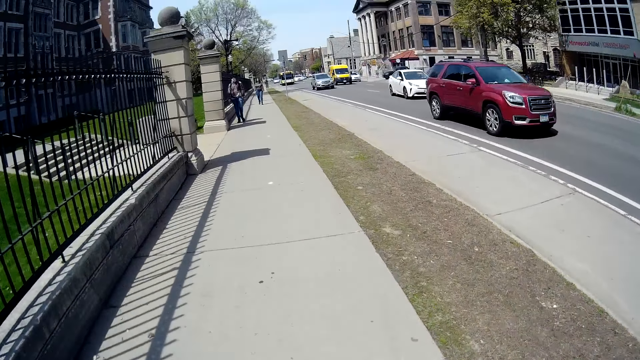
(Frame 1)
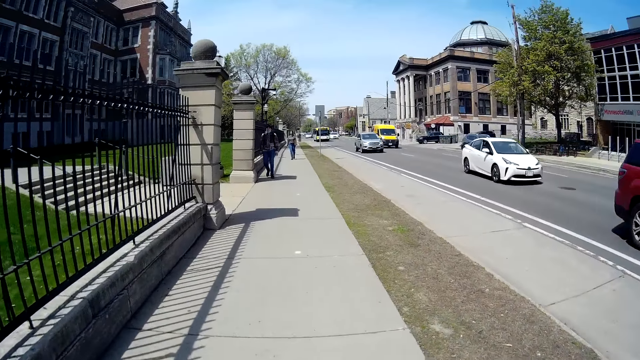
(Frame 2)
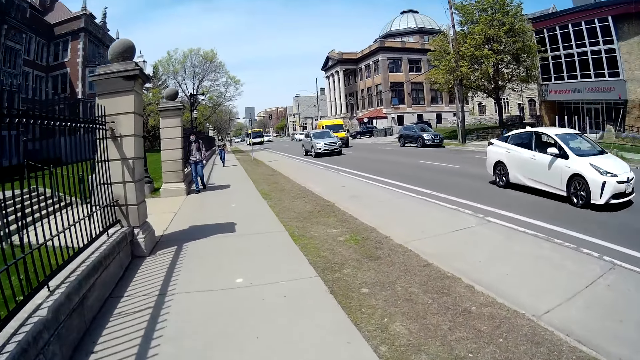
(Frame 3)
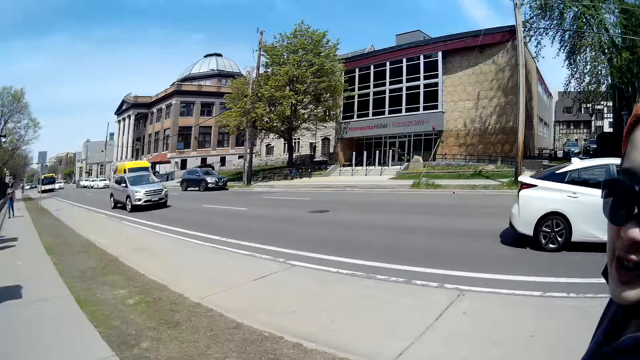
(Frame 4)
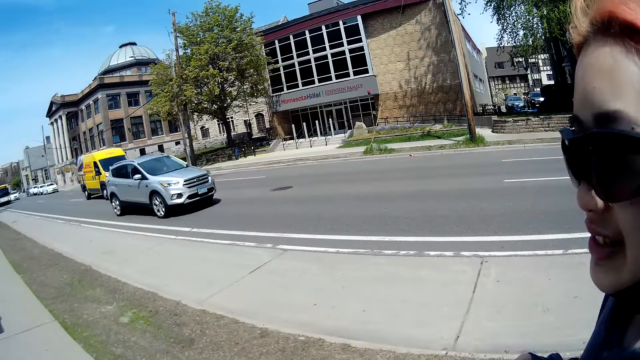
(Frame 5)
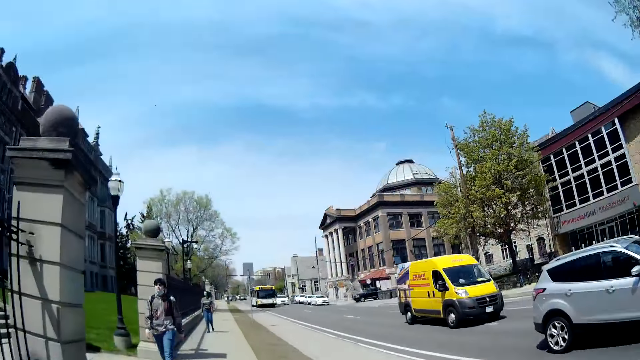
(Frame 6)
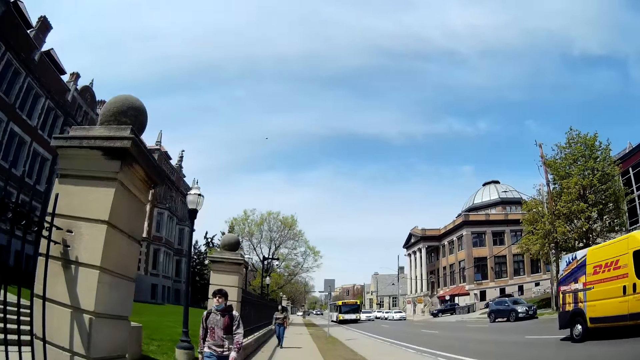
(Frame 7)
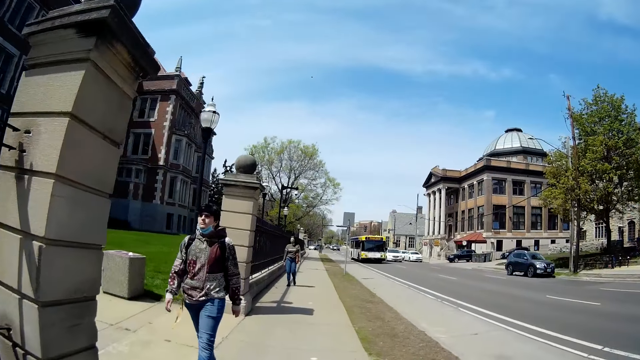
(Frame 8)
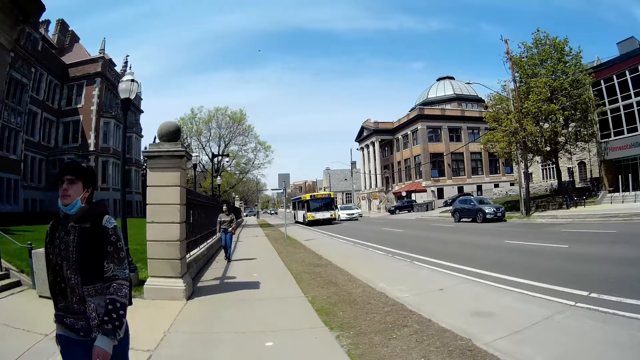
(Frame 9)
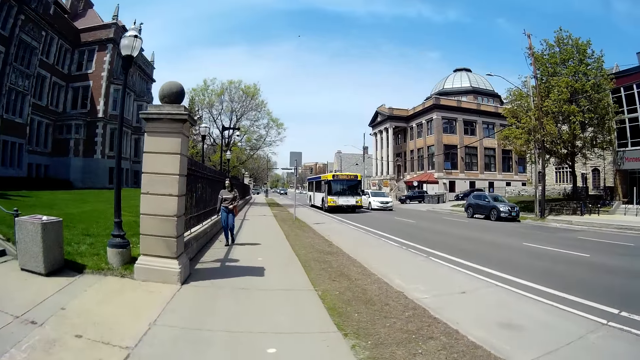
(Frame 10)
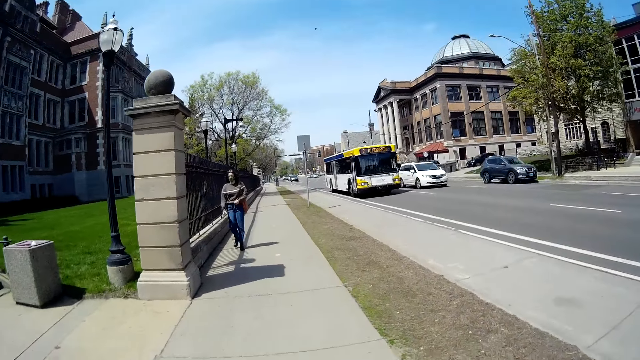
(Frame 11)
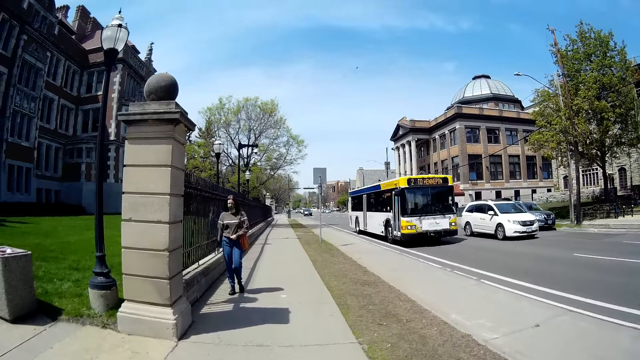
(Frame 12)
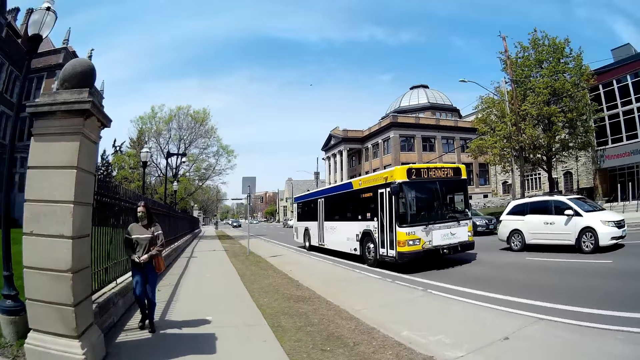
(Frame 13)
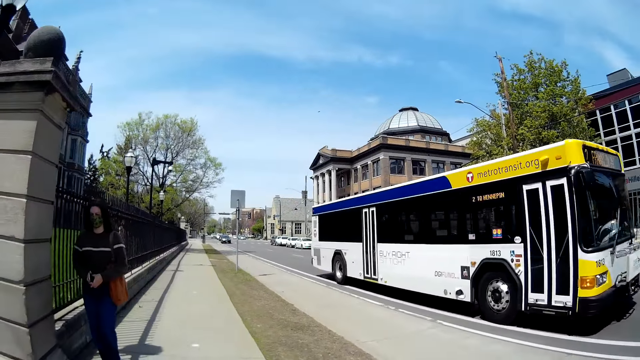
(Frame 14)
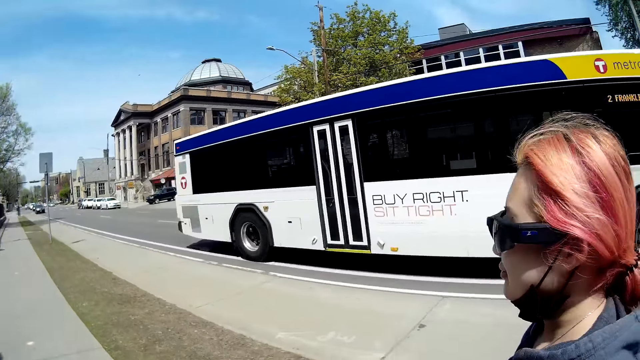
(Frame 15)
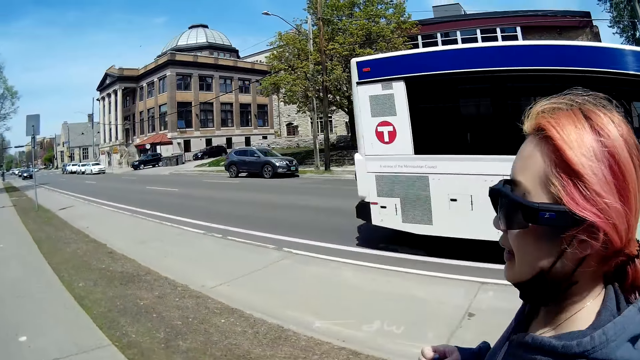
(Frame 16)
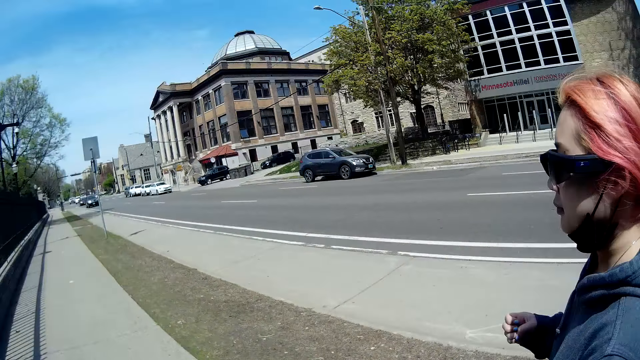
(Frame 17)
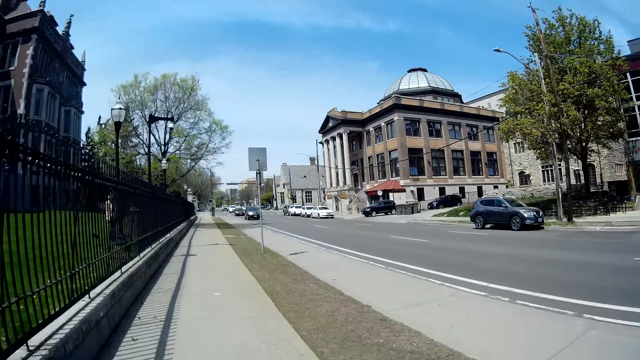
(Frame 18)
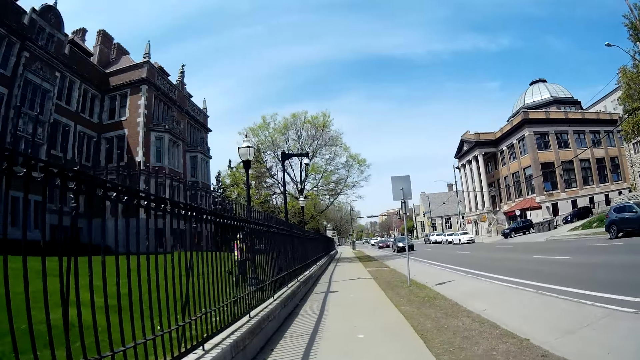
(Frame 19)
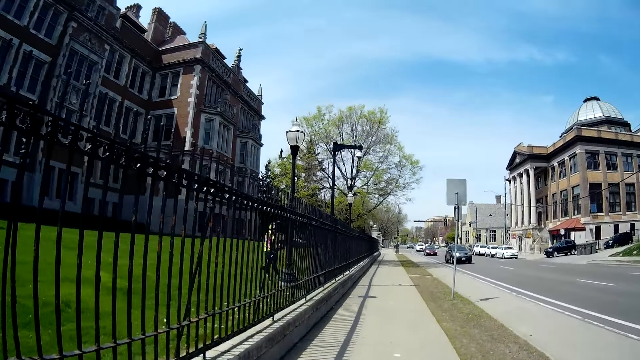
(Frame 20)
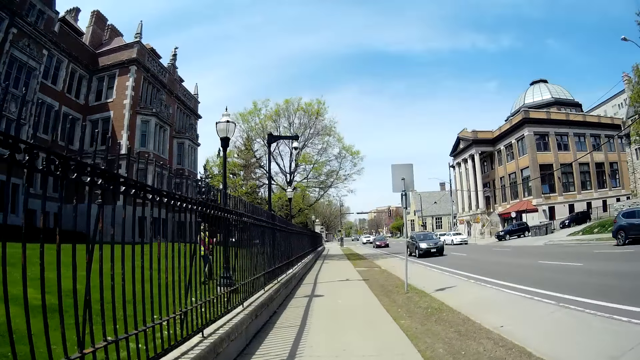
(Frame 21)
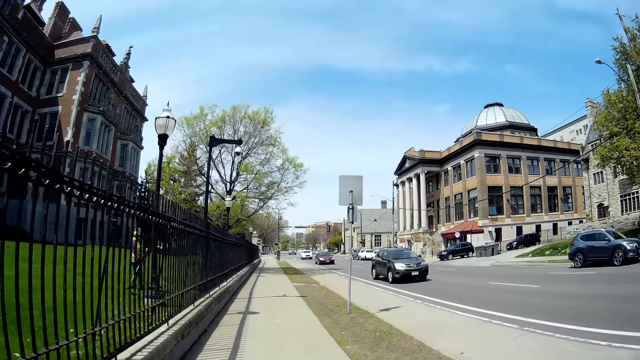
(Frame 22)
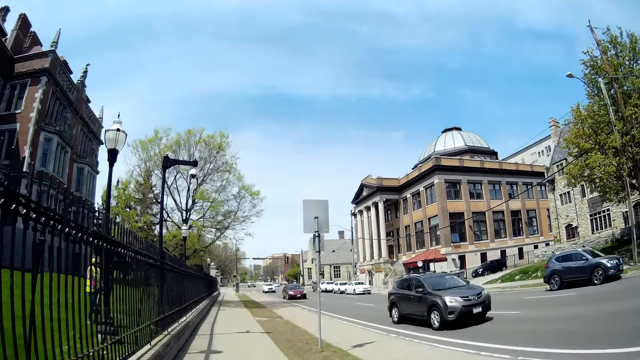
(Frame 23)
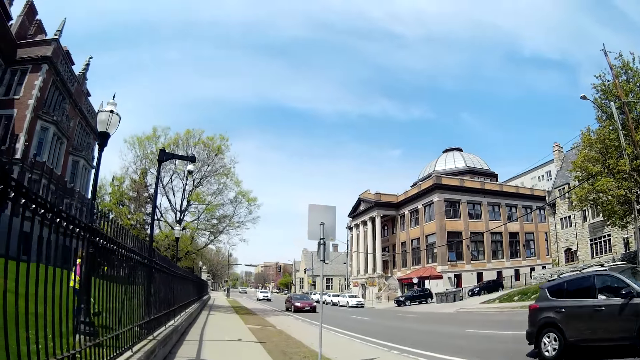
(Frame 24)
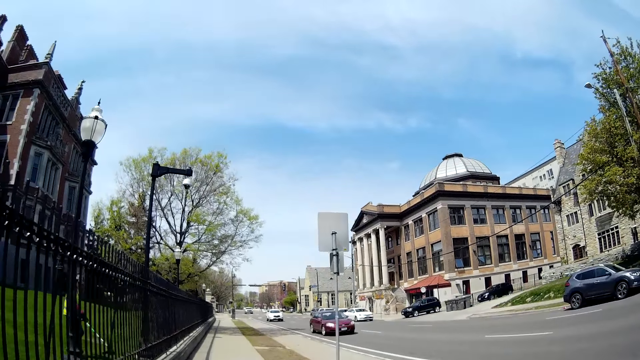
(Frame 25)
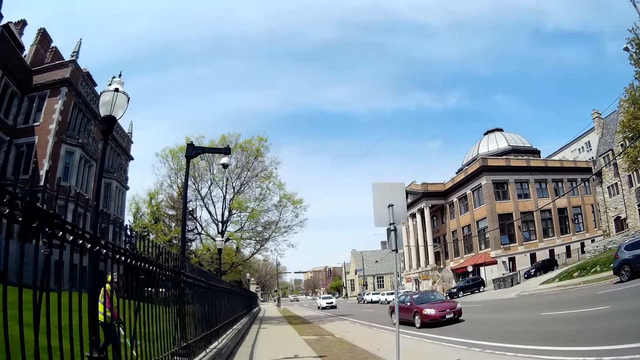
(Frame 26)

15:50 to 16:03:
A lady walks beside the camera wearer. The lady walks beside the camera wearer again.

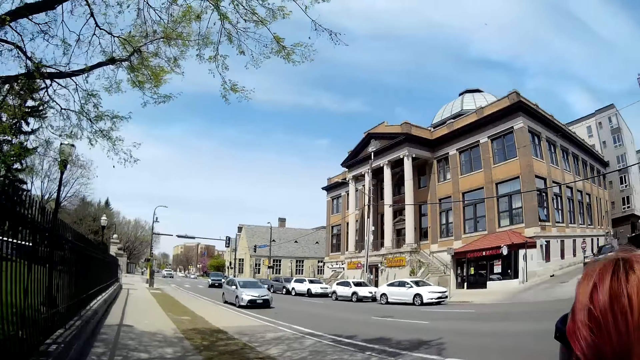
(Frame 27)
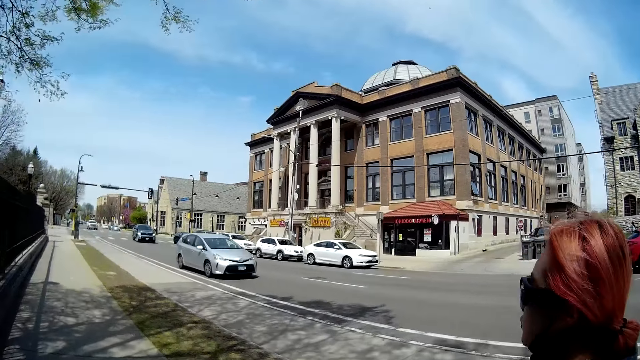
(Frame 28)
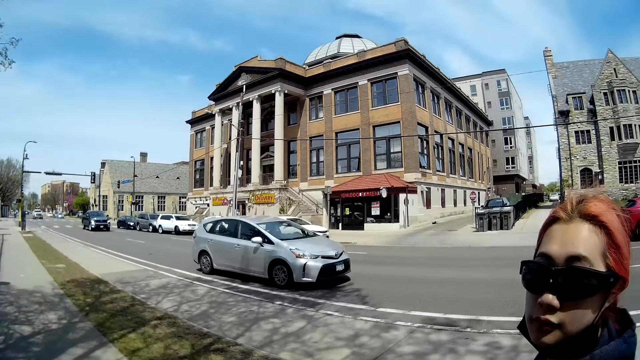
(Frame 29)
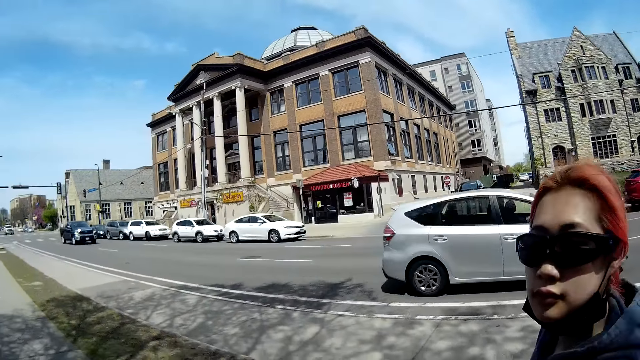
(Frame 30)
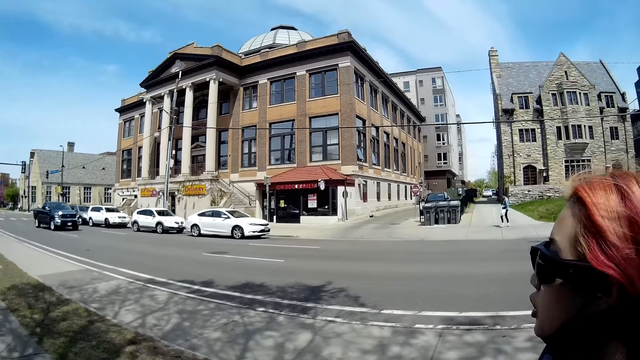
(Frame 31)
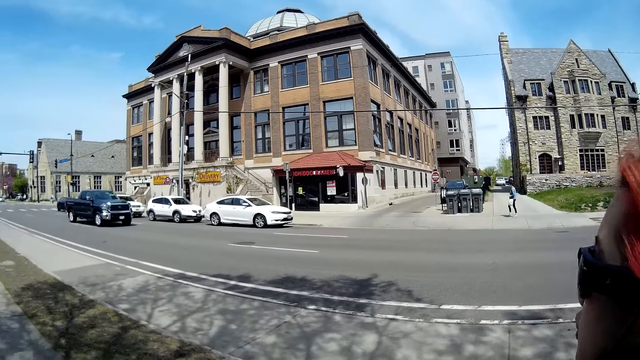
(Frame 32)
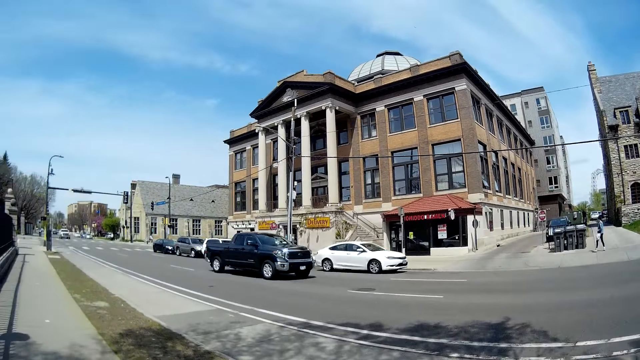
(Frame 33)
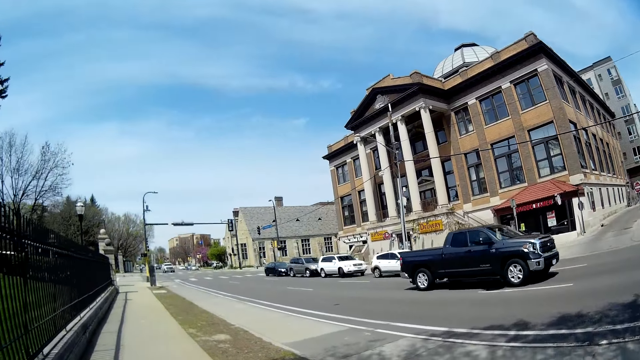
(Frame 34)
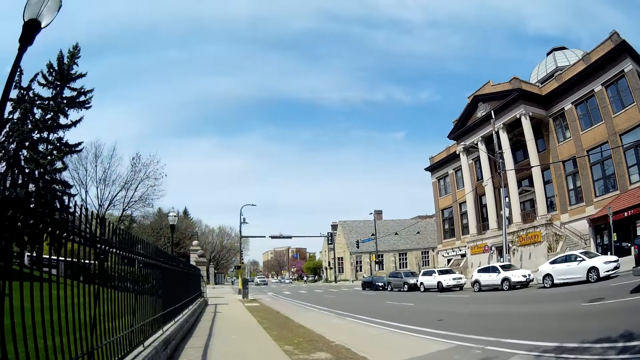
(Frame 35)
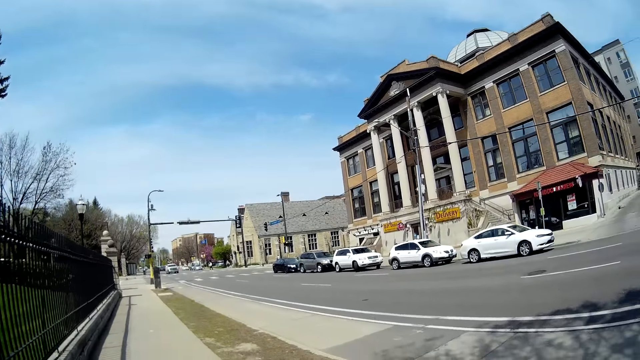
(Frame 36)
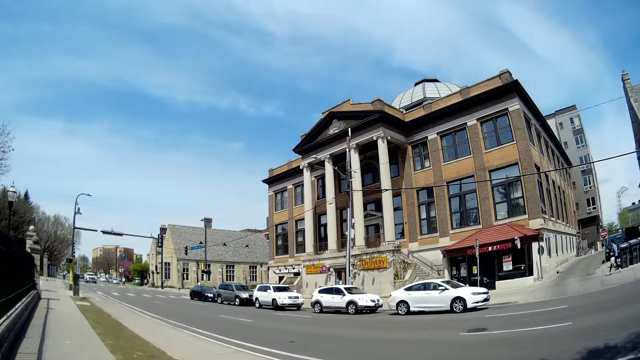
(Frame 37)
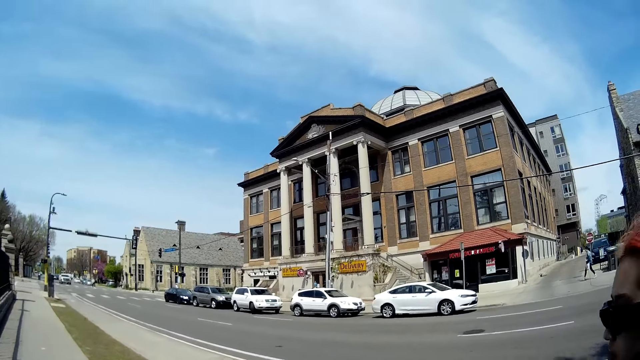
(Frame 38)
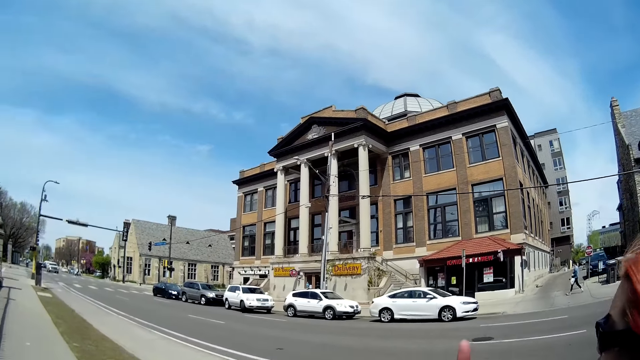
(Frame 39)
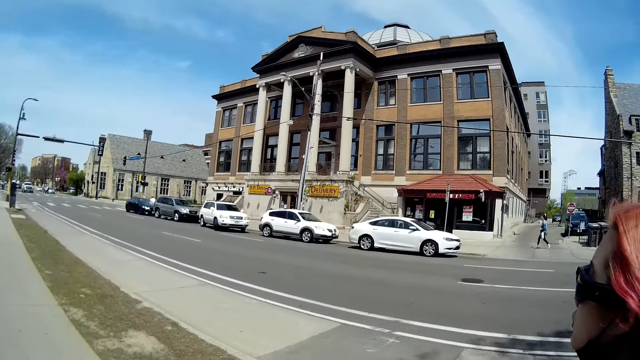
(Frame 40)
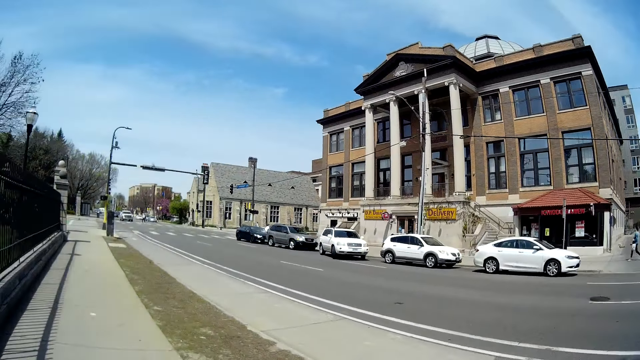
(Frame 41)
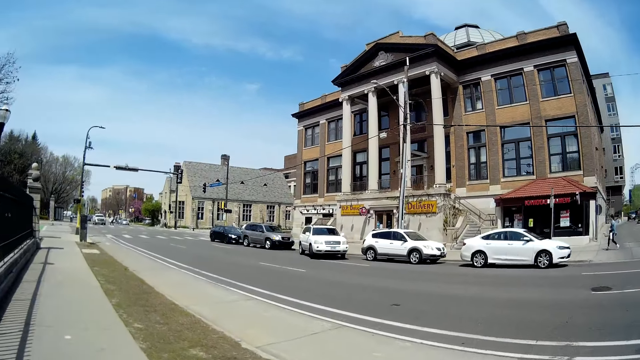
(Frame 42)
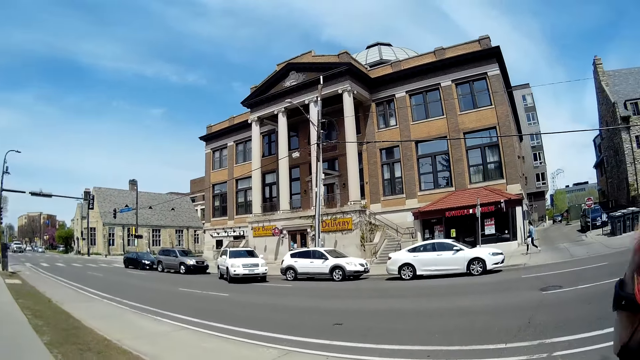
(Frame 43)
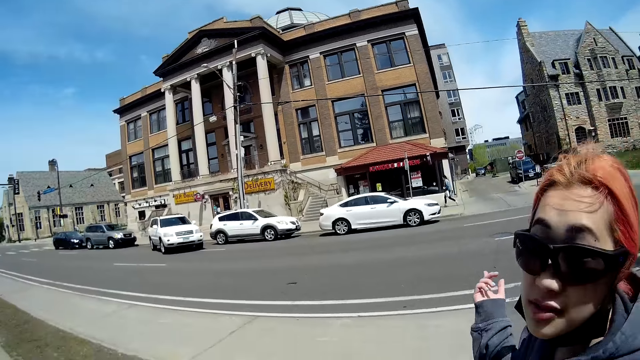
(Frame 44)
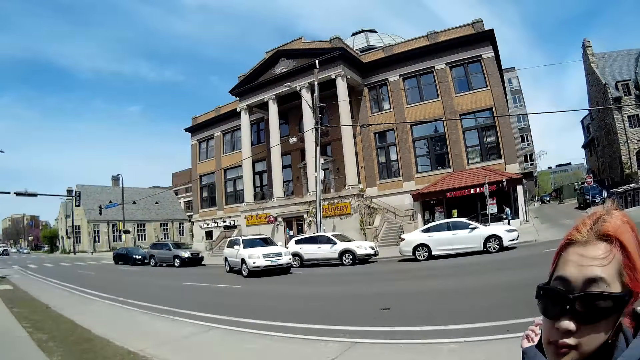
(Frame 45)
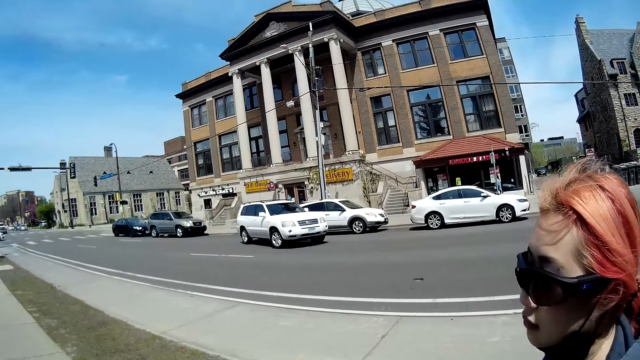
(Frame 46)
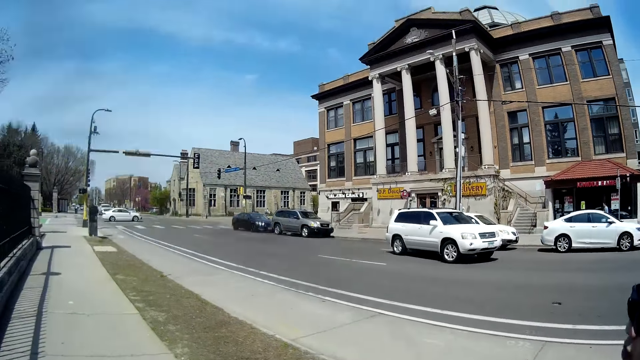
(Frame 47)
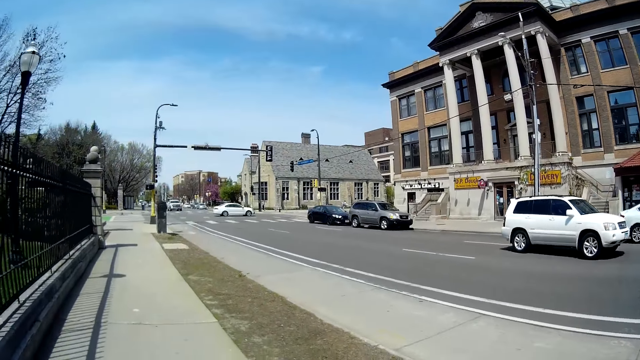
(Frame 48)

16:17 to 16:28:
A lady walks beside the camera wearer. The lady walks beside the camera wearer again. The lady moves her hand.
